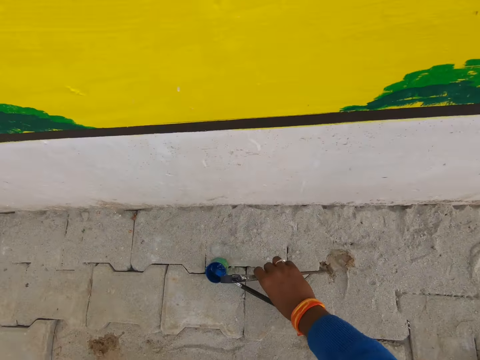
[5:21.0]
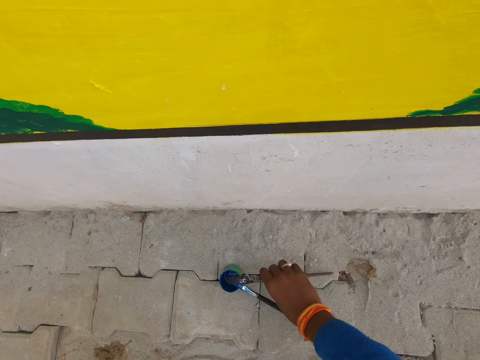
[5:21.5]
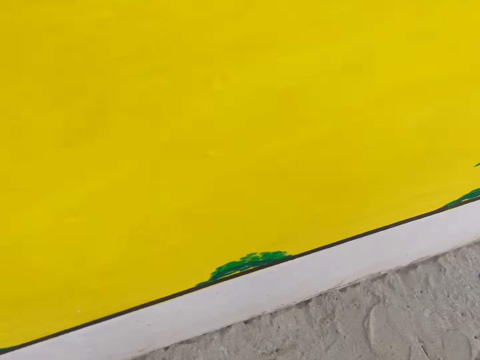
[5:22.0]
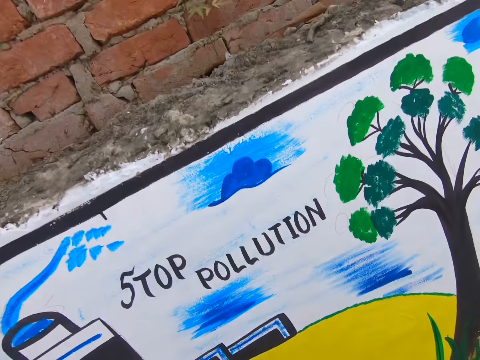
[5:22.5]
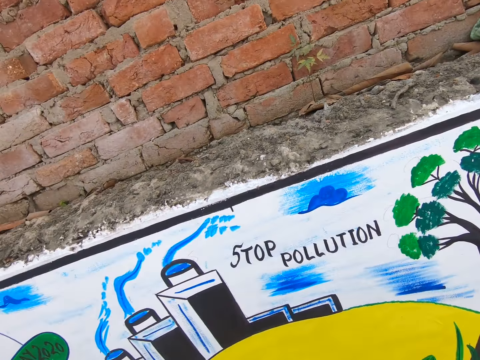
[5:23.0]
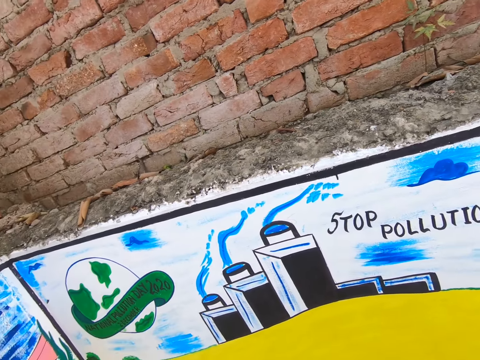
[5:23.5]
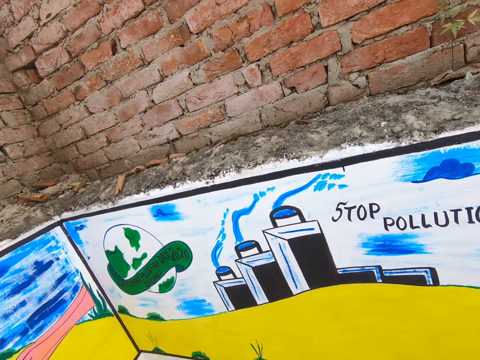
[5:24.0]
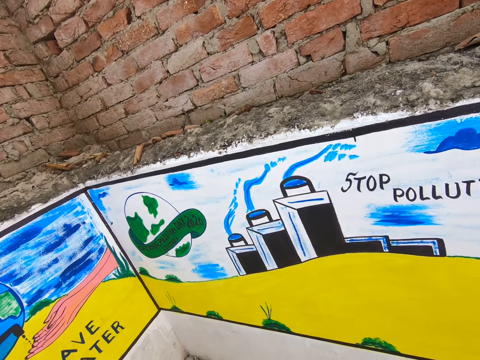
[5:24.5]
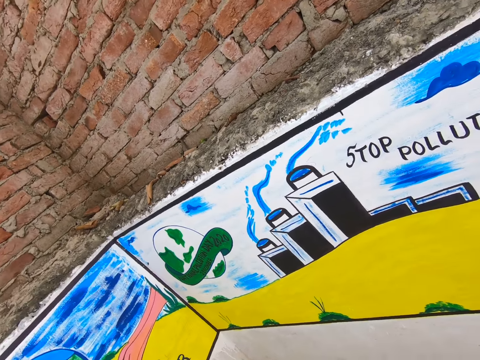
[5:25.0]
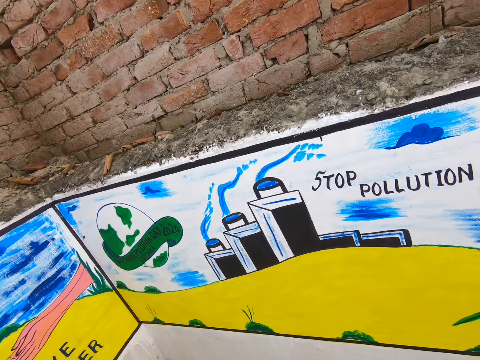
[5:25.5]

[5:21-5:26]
The camera wearer moves his right hand forward. He drops the paint brush on the ground. He places the paint brush on the container. He moves his hand towards him, stands up, and talks to a man. The camera wearer stares at the wall.
